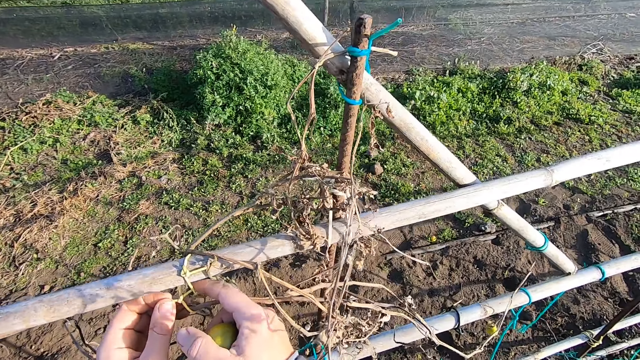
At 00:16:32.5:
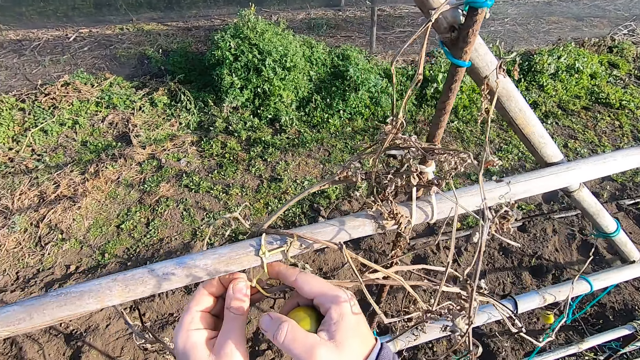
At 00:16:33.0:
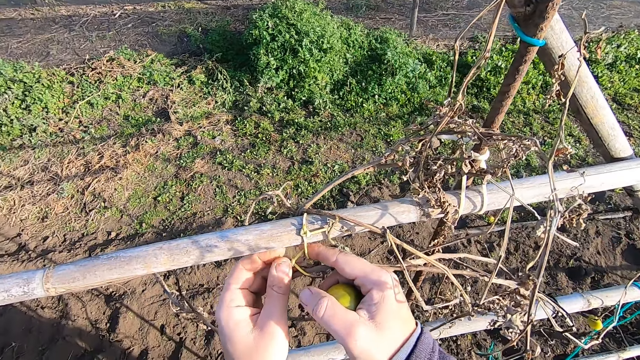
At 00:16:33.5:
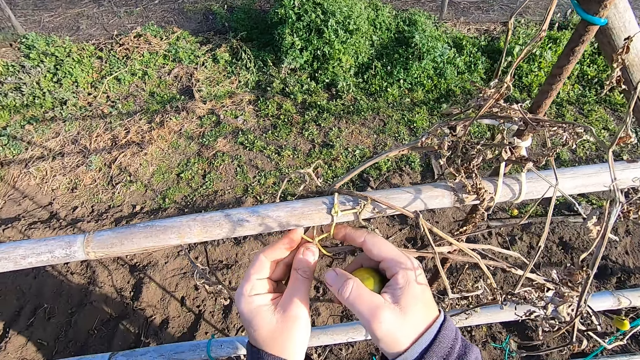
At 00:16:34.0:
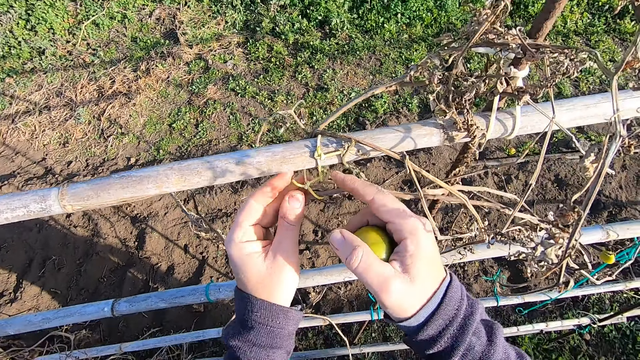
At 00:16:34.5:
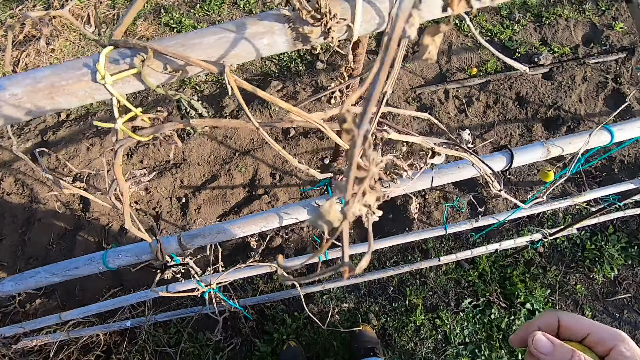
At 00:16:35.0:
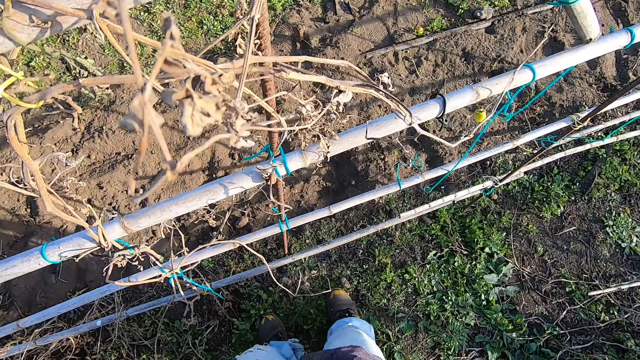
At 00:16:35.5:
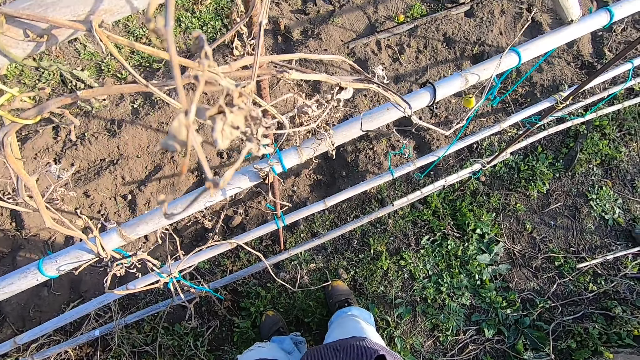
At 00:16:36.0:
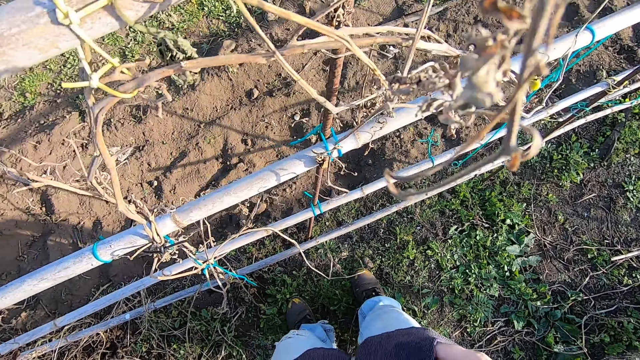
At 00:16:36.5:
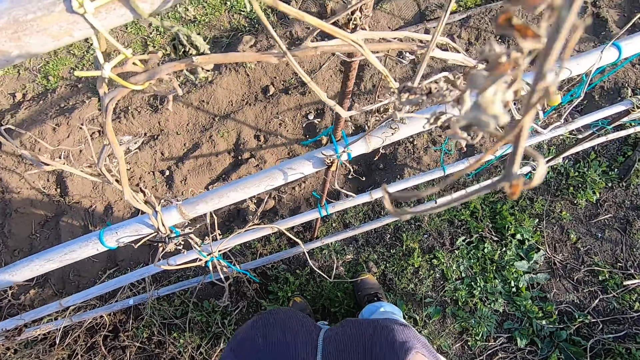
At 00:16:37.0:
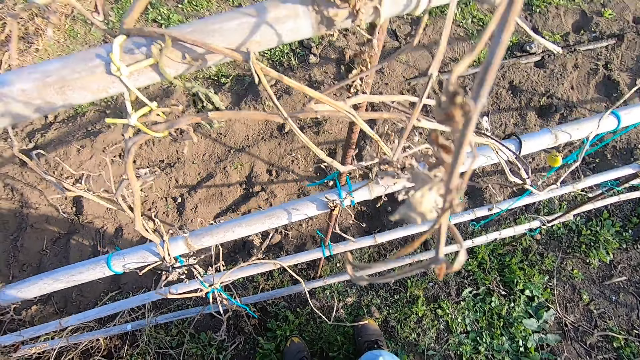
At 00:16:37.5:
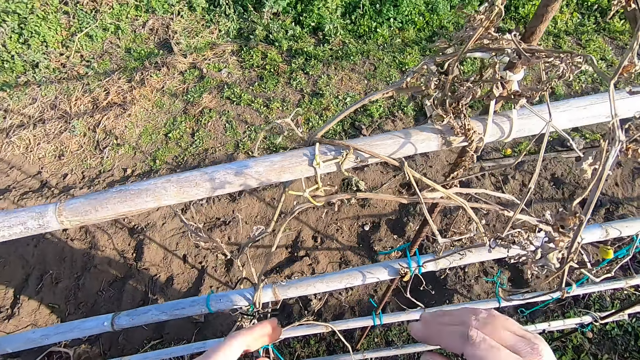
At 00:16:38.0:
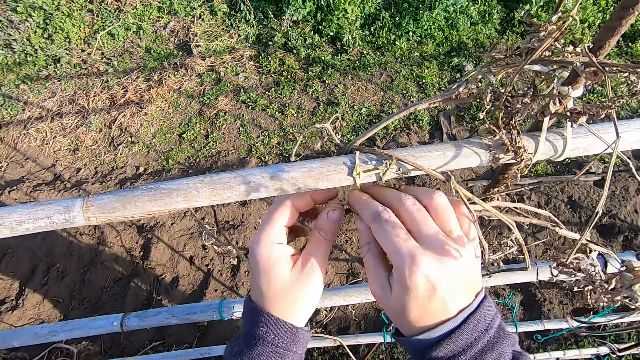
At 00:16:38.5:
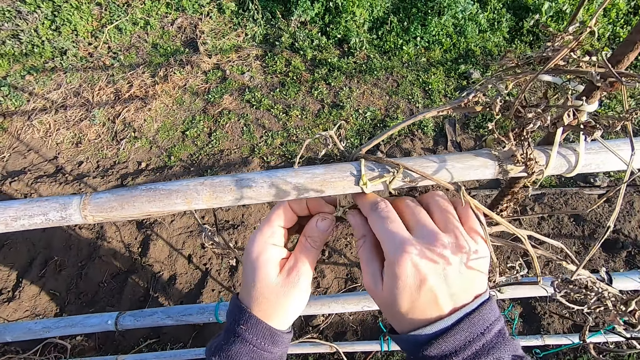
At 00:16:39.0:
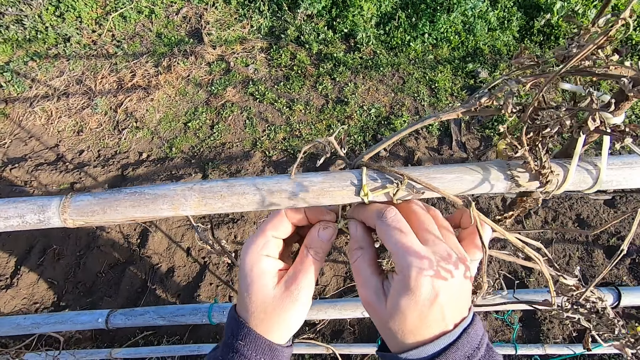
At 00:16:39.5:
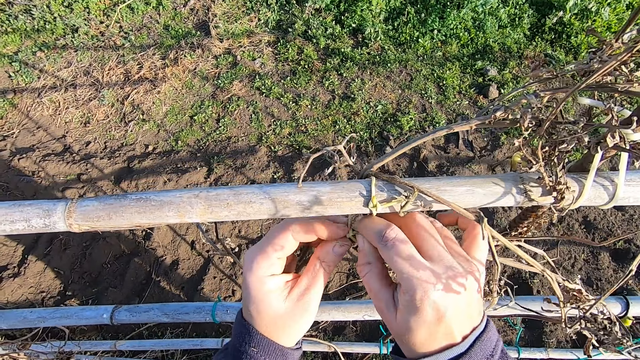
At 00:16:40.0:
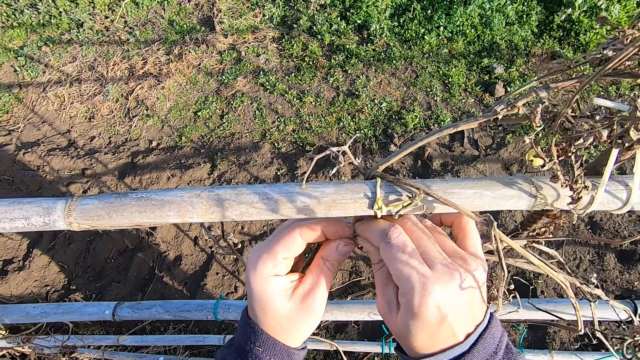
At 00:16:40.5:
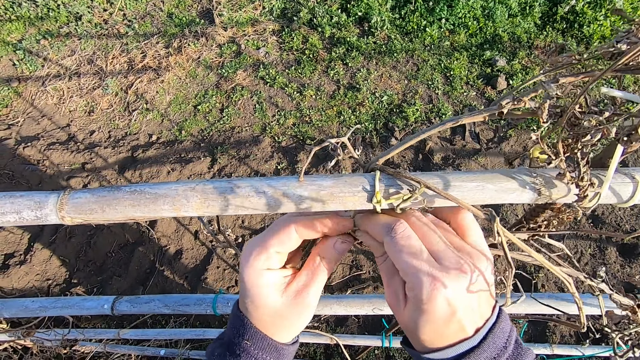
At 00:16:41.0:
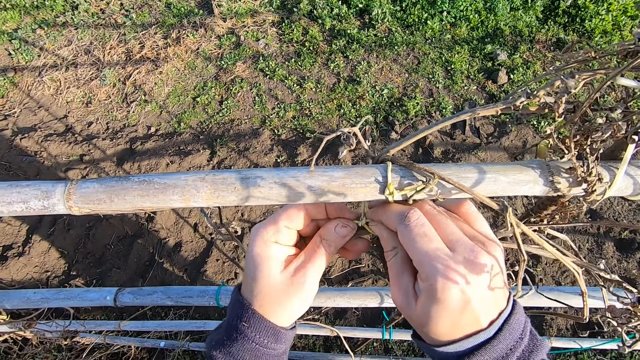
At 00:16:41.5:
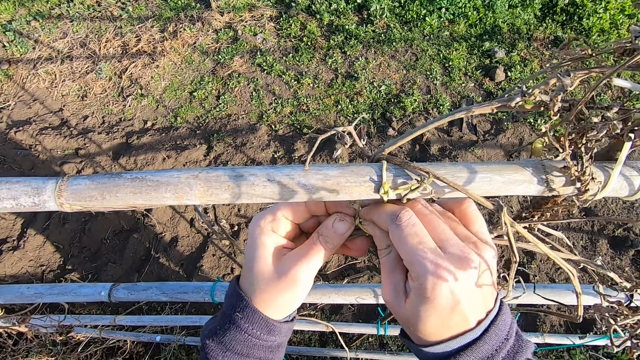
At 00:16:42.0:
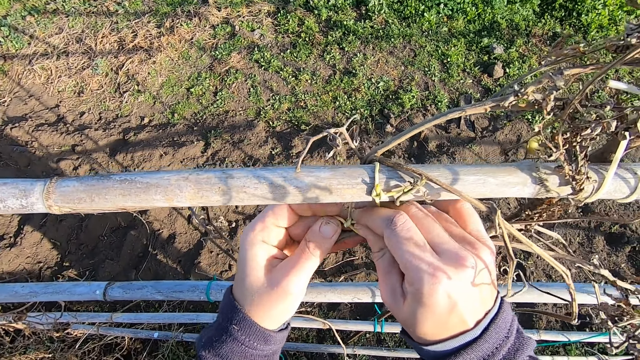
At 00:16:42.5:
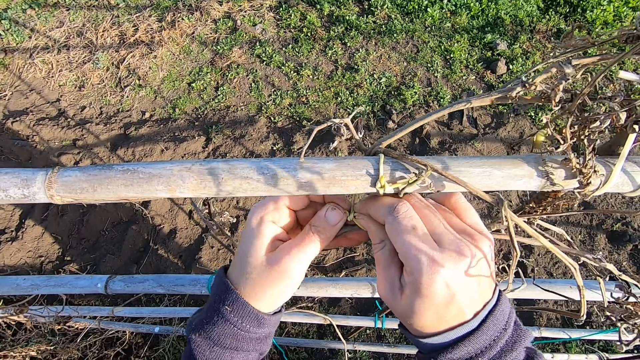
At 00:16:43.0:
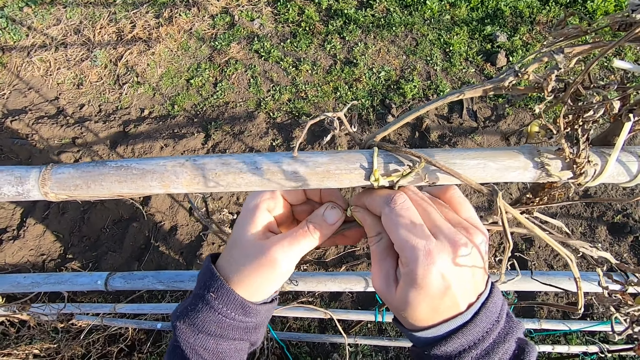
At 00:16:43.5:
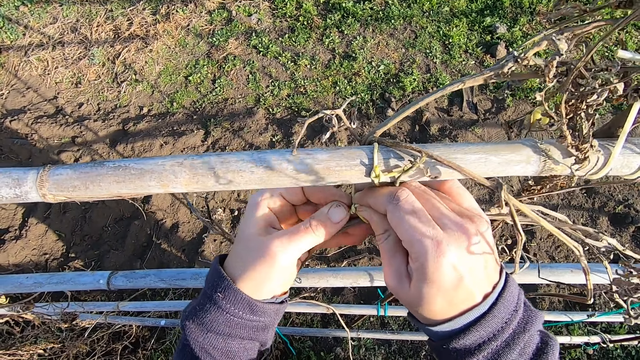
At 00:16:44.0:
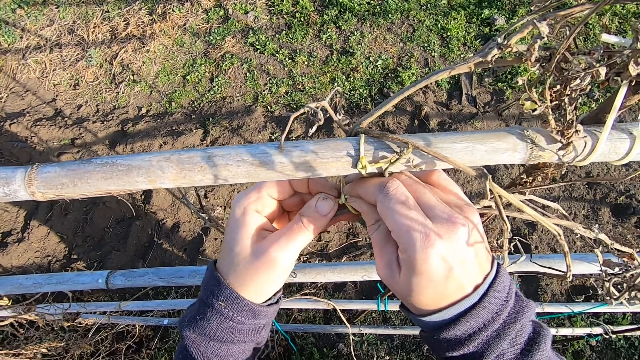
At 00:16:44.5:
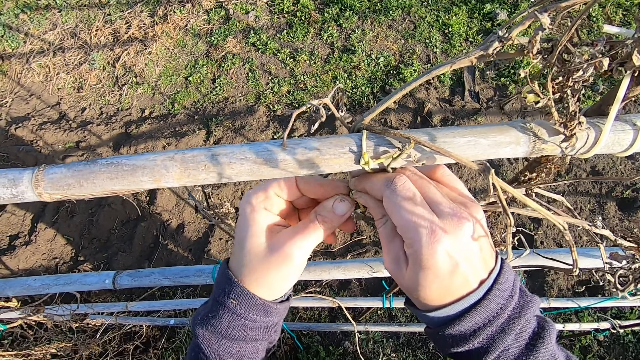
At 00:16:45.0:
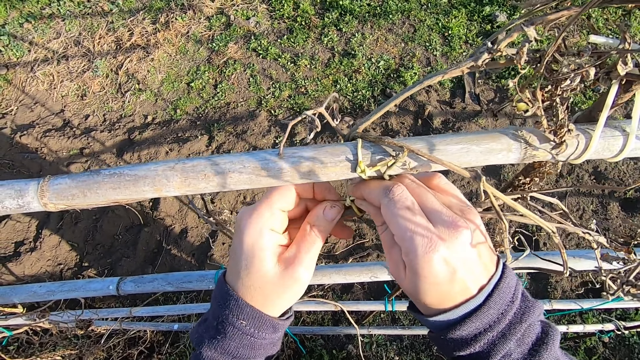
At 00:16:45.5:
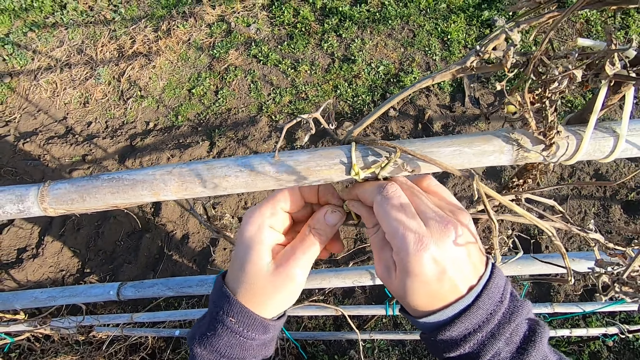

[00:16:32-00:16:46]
The camera wearer touches the rope. They put the tomatoes in the pocket. They loosen the shrub on the wood fence. They touch the rope. They untie the knot.

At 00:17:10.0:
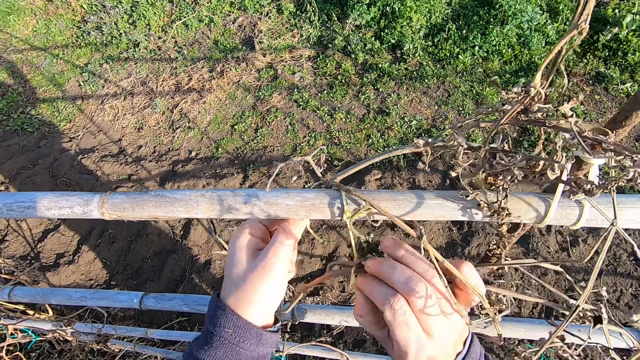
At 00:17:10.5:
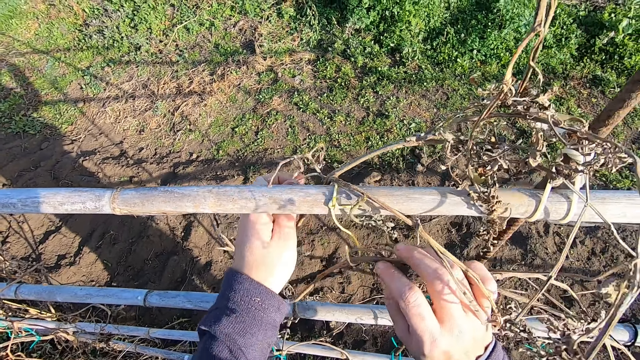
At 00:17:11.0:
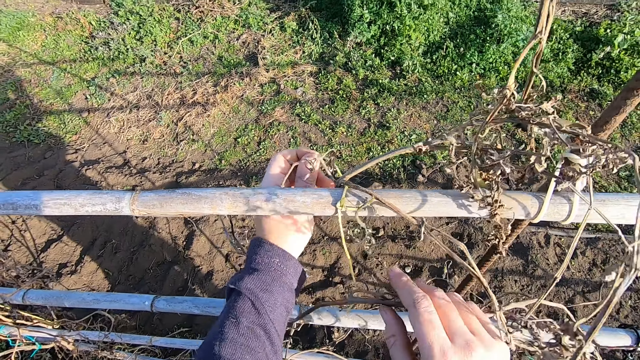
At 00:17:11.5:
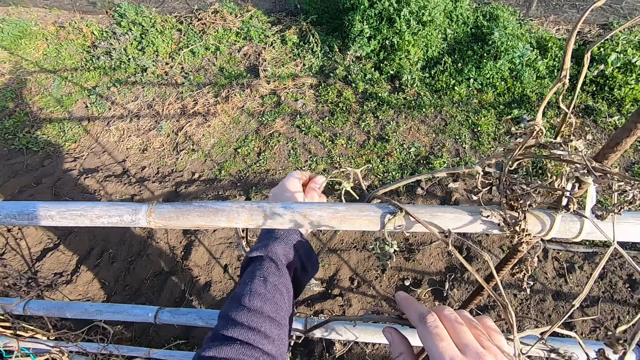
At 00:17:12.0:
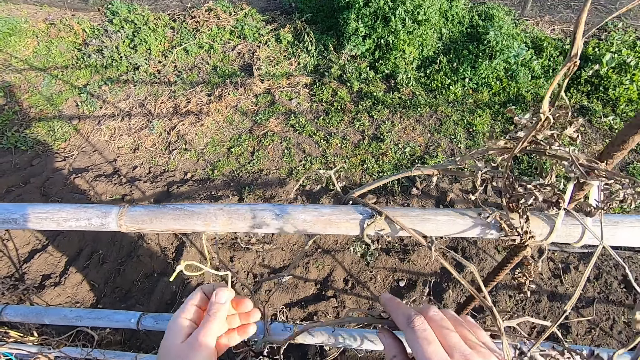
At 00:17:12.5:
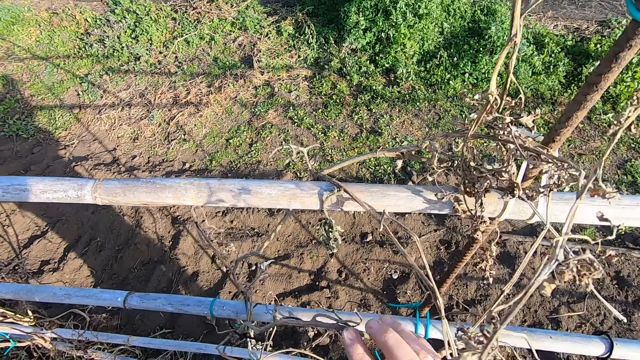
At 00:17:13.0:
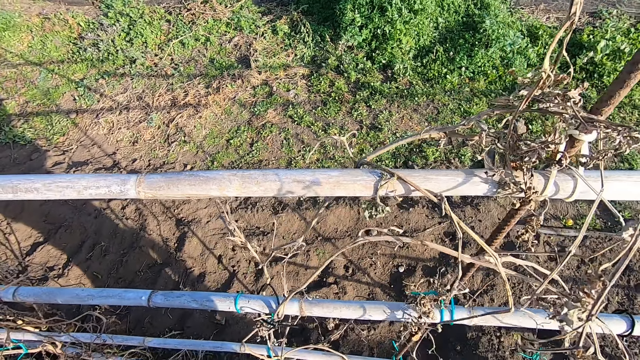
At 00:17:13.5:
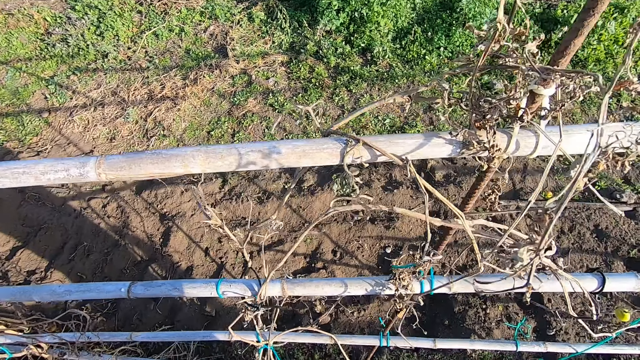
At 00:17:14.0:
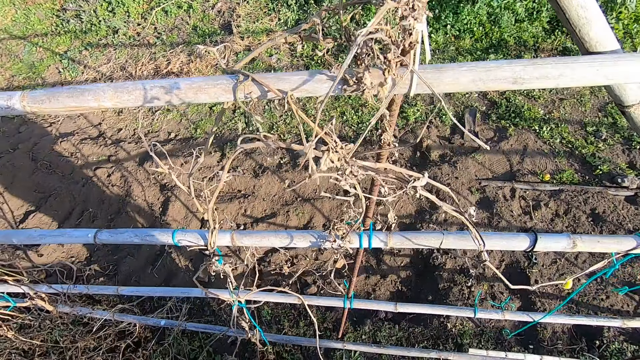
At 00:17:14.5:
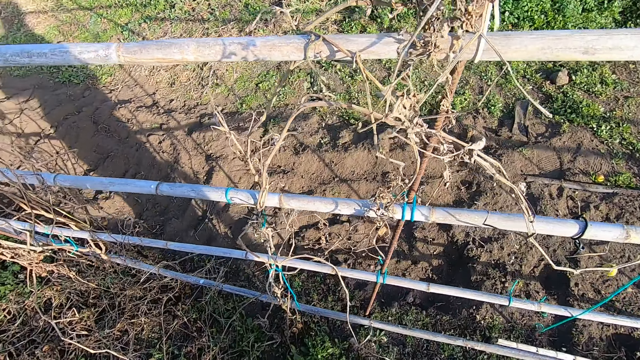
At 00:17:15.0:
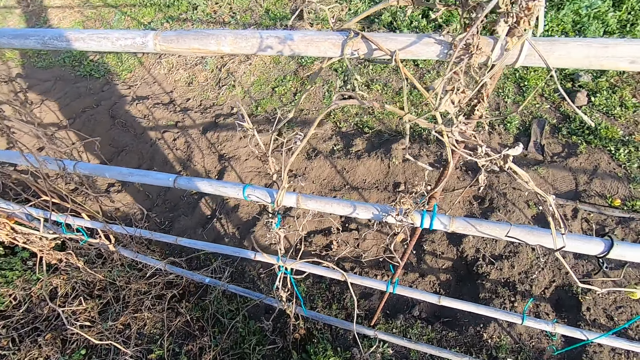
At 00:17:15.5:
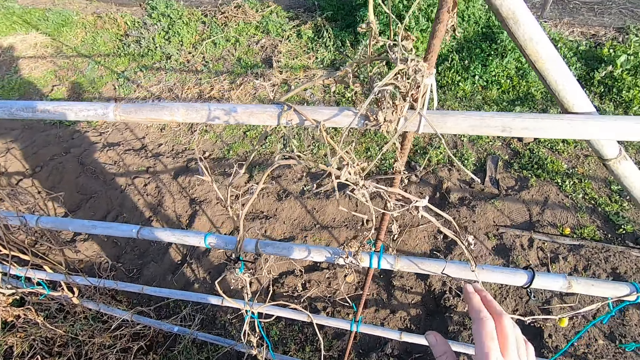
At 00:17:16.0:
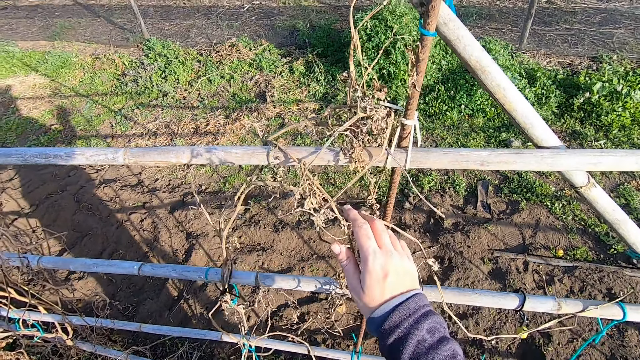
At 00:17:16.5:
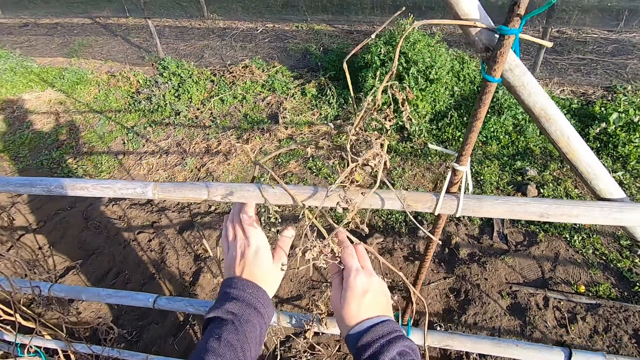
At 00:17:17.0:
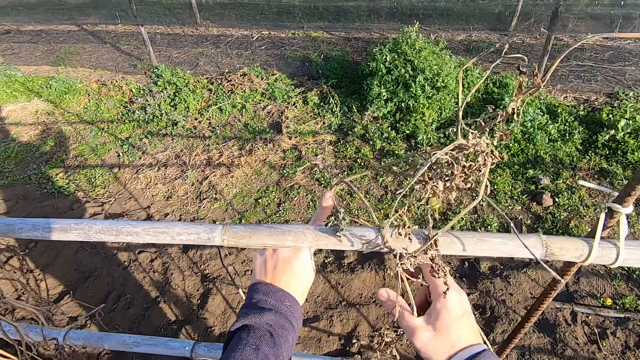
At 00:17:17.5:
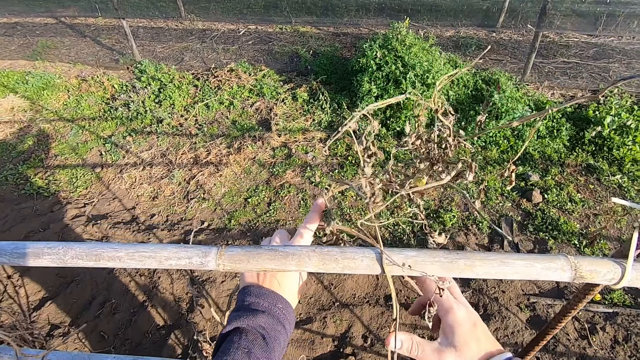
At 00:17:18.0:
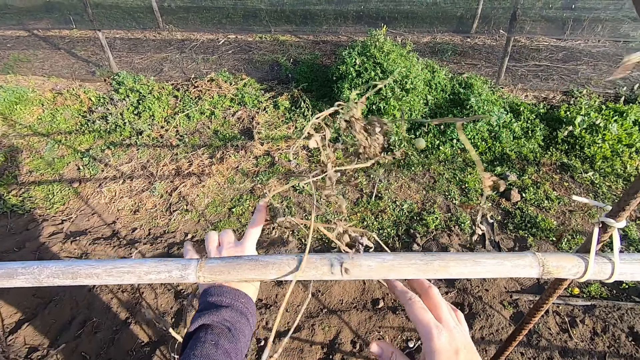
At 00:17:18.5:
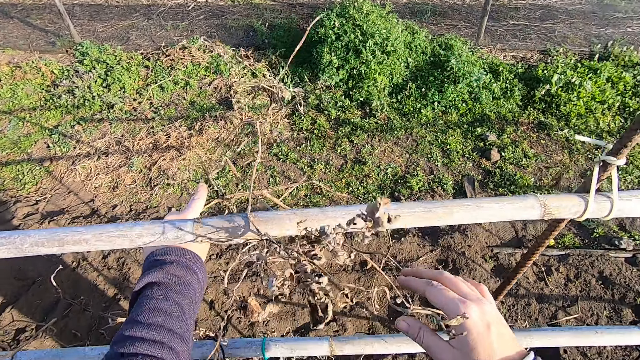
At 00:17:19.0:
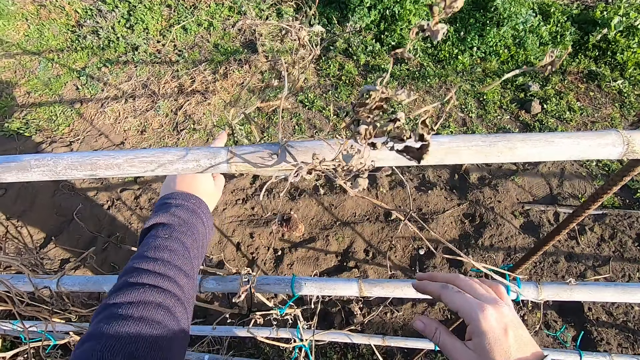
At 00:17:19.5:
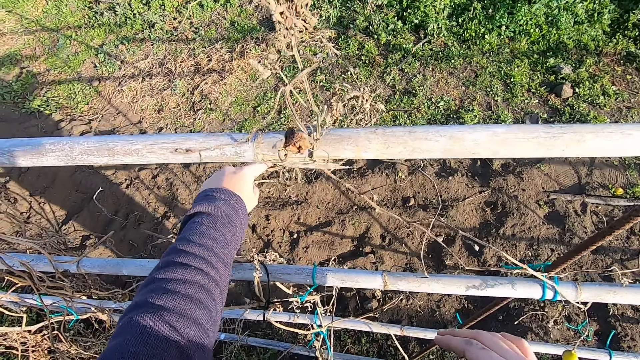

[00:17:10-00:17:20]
The camera wearer holds the rope. They hold the dry branches.
